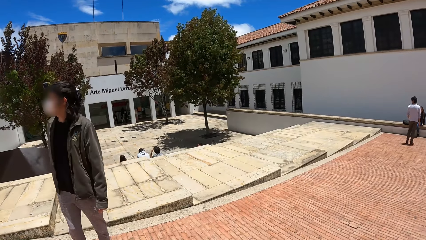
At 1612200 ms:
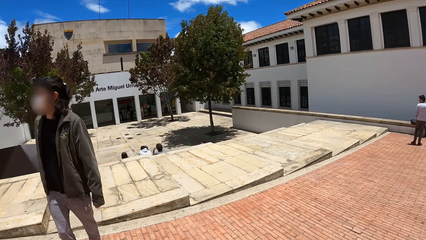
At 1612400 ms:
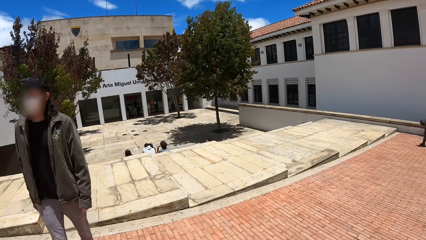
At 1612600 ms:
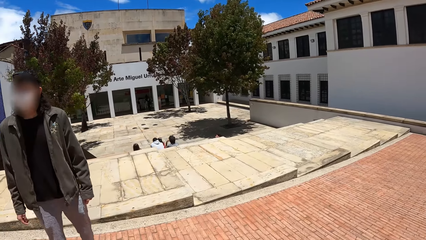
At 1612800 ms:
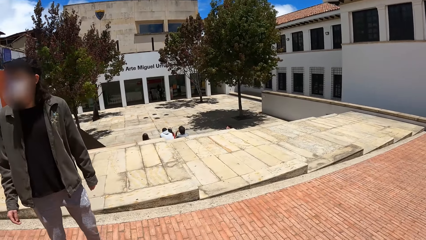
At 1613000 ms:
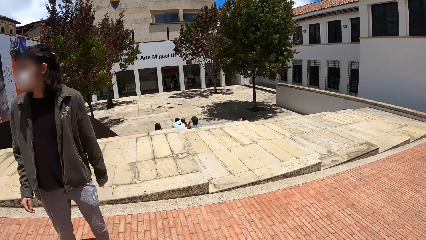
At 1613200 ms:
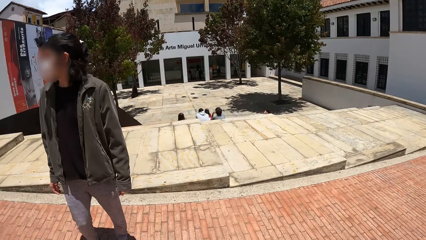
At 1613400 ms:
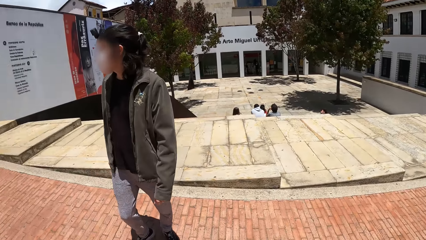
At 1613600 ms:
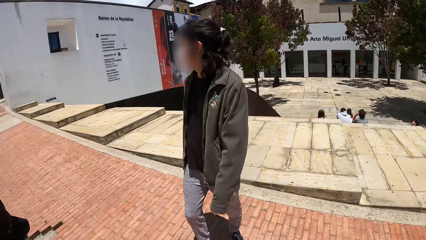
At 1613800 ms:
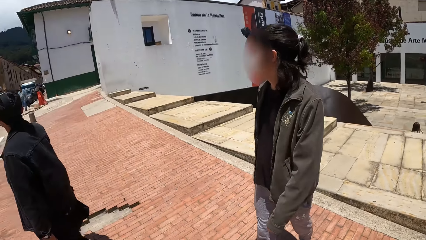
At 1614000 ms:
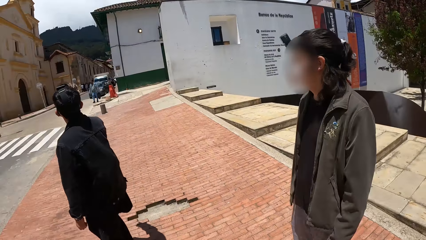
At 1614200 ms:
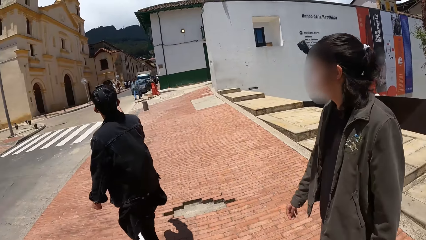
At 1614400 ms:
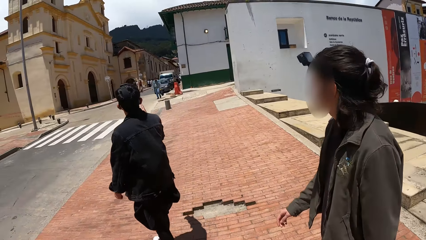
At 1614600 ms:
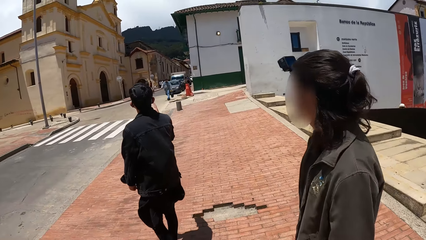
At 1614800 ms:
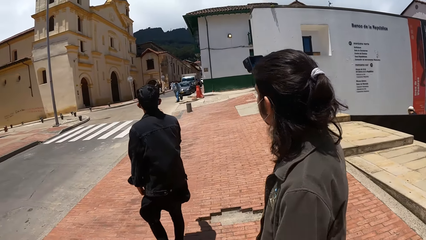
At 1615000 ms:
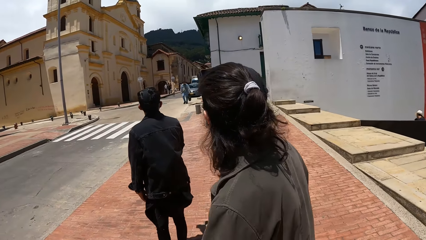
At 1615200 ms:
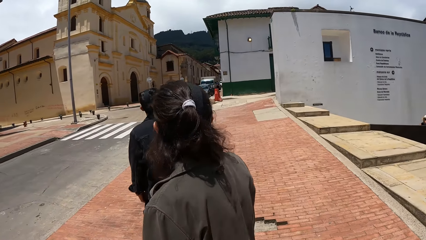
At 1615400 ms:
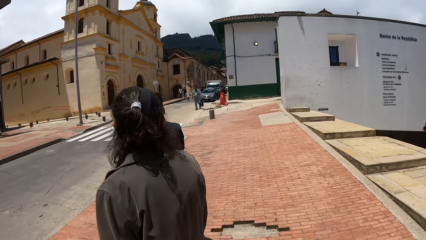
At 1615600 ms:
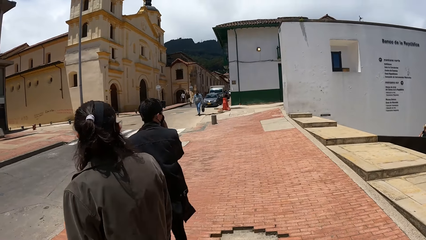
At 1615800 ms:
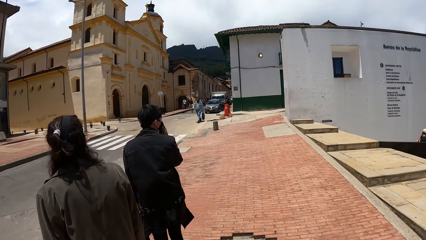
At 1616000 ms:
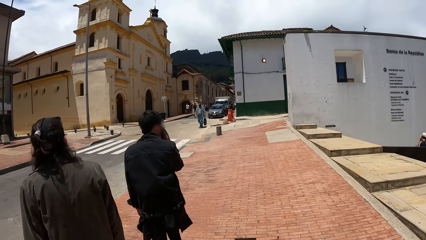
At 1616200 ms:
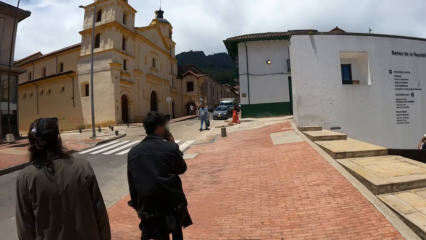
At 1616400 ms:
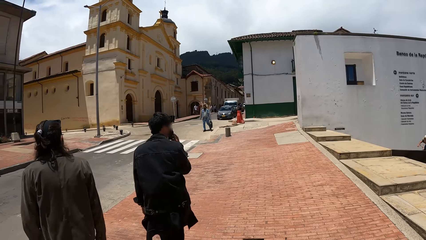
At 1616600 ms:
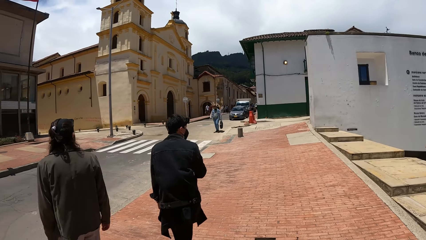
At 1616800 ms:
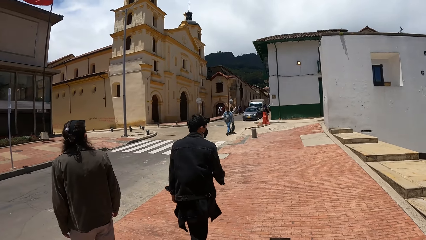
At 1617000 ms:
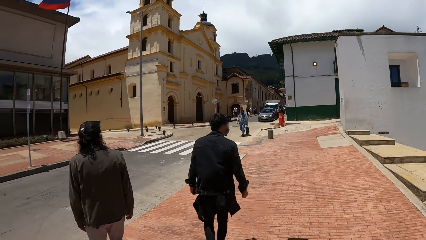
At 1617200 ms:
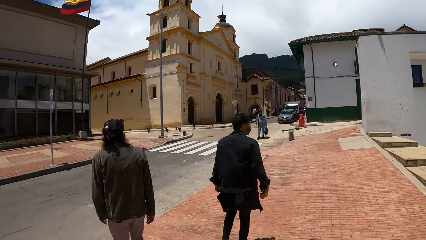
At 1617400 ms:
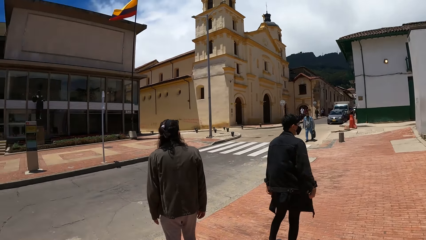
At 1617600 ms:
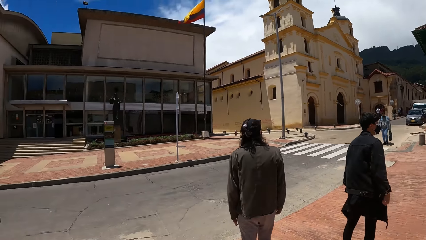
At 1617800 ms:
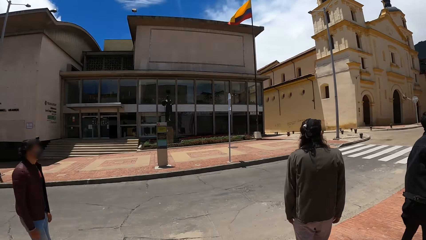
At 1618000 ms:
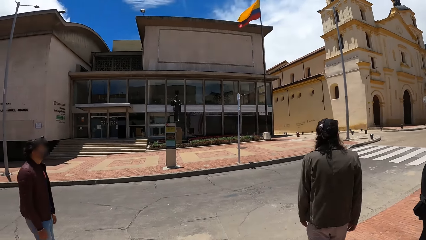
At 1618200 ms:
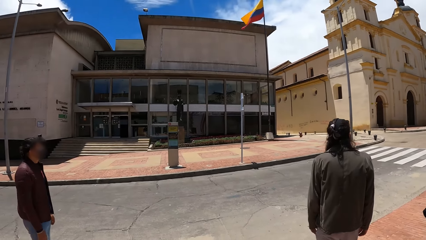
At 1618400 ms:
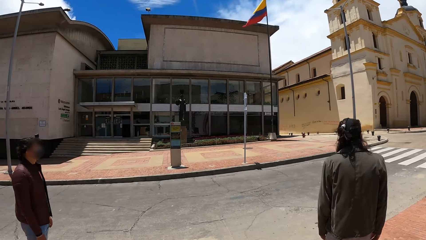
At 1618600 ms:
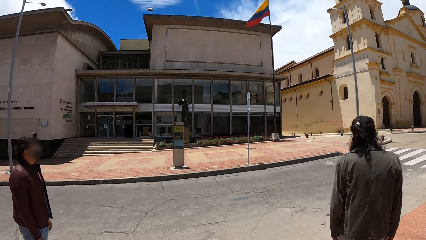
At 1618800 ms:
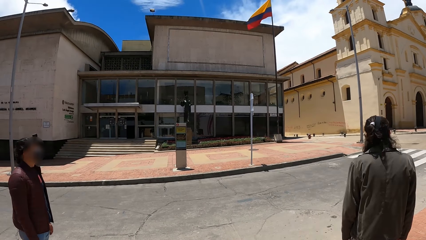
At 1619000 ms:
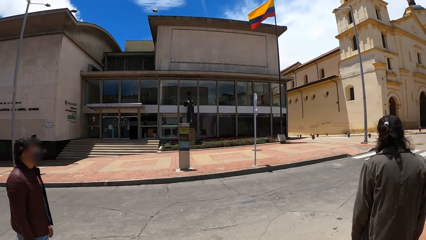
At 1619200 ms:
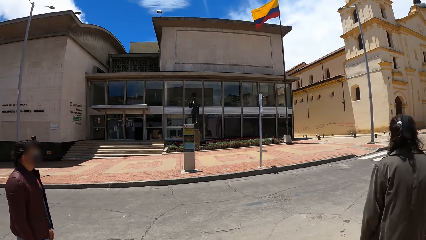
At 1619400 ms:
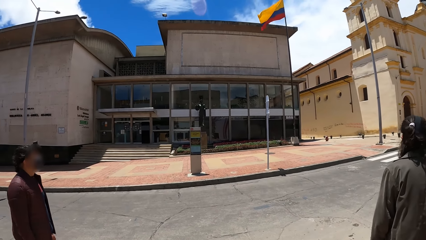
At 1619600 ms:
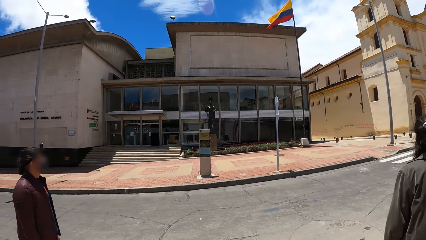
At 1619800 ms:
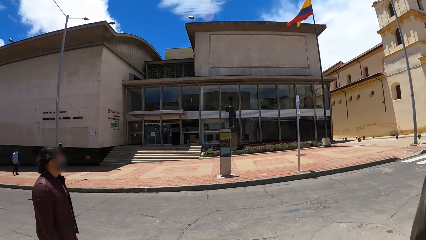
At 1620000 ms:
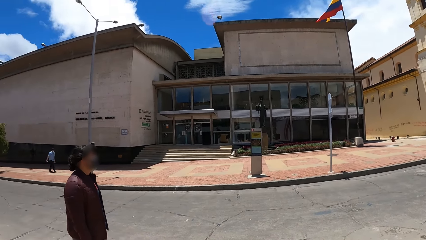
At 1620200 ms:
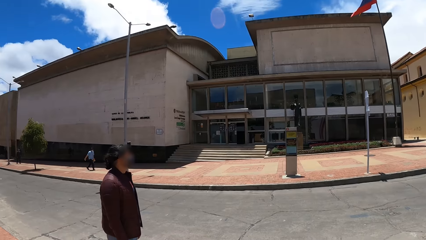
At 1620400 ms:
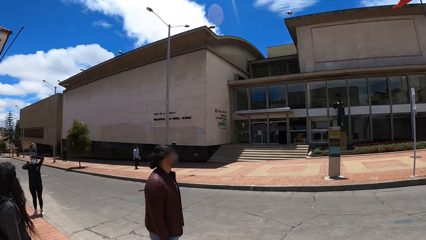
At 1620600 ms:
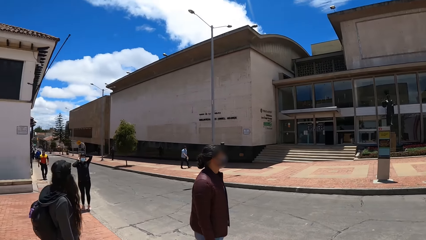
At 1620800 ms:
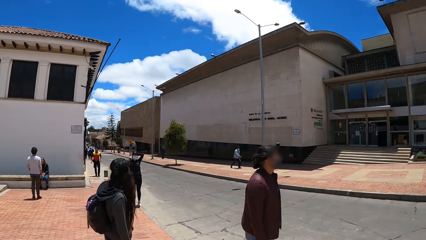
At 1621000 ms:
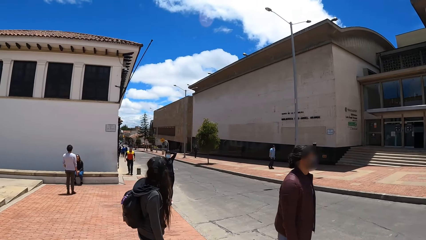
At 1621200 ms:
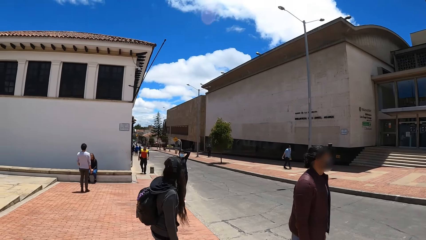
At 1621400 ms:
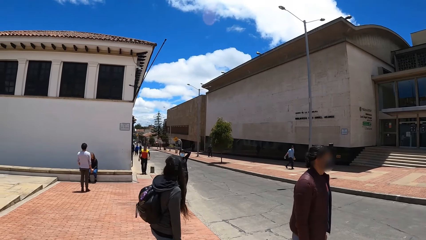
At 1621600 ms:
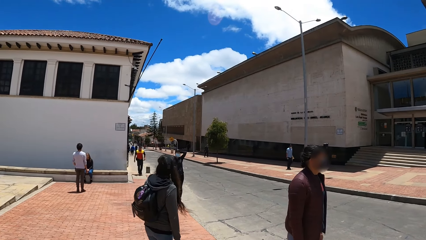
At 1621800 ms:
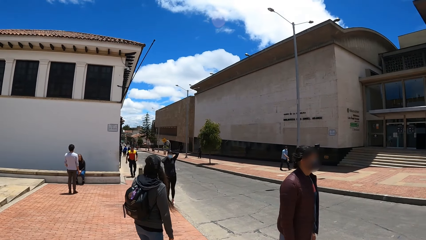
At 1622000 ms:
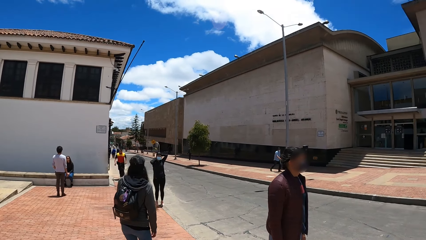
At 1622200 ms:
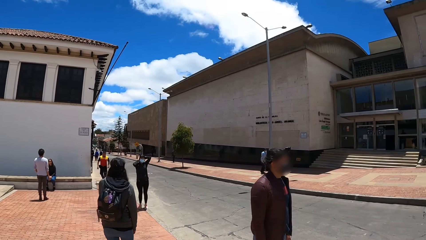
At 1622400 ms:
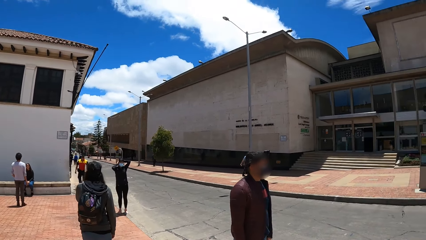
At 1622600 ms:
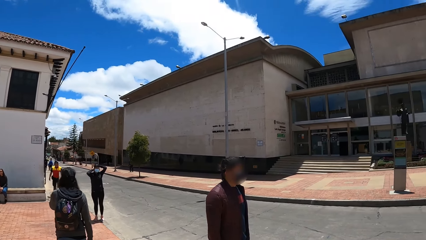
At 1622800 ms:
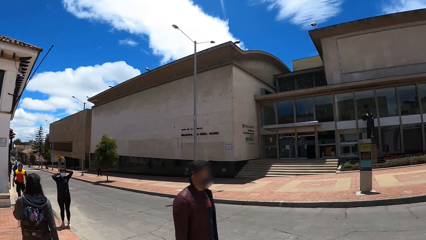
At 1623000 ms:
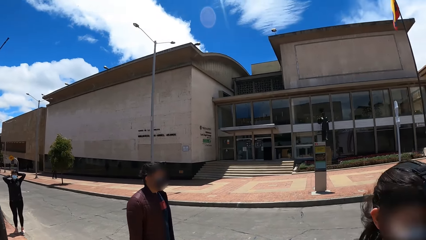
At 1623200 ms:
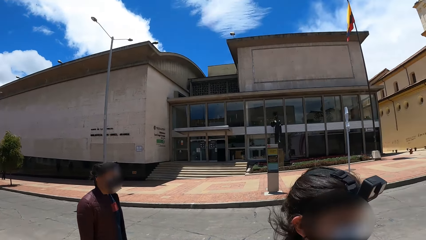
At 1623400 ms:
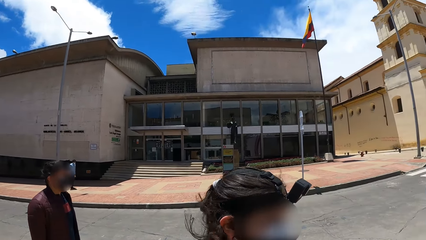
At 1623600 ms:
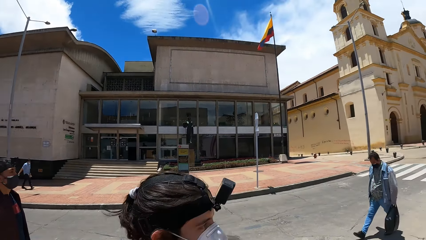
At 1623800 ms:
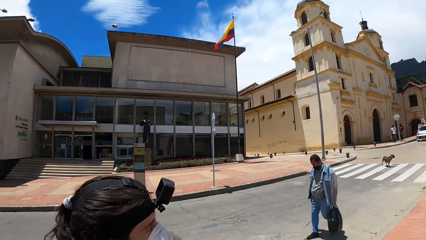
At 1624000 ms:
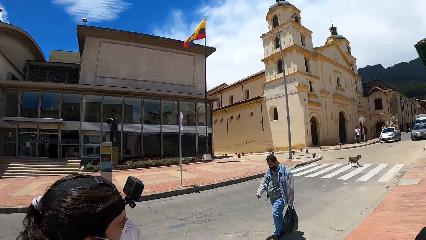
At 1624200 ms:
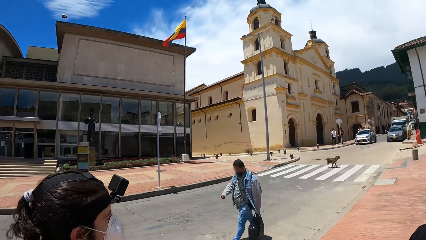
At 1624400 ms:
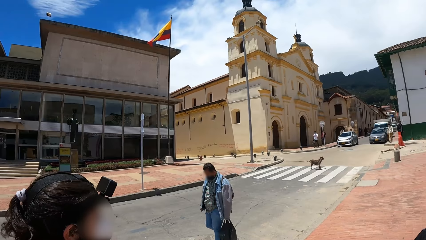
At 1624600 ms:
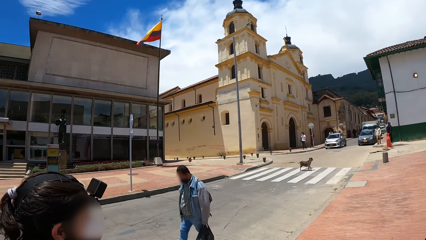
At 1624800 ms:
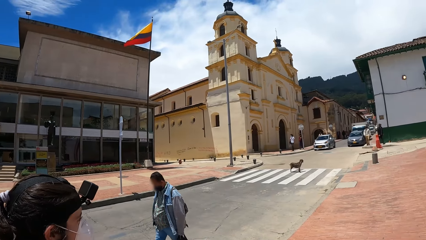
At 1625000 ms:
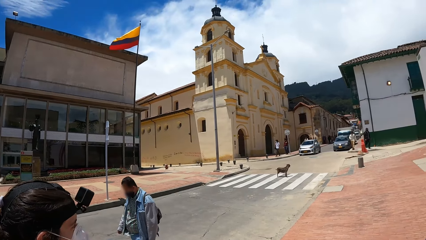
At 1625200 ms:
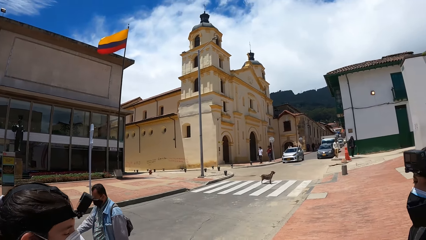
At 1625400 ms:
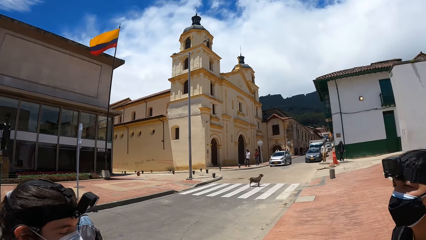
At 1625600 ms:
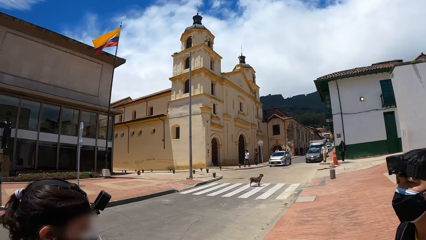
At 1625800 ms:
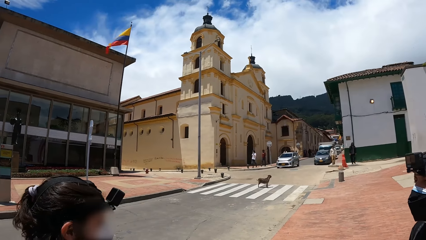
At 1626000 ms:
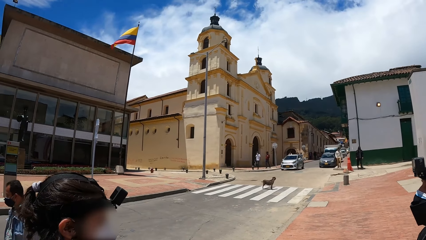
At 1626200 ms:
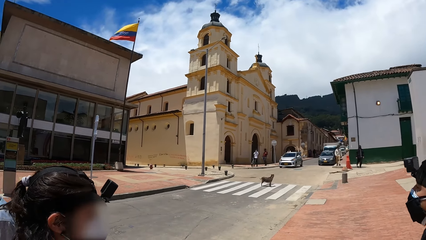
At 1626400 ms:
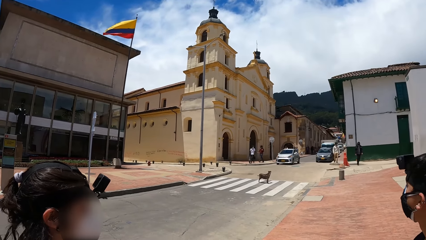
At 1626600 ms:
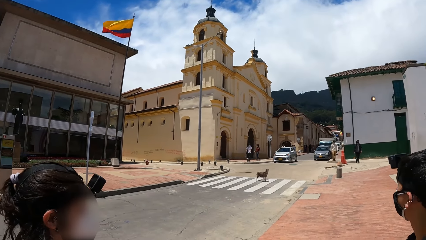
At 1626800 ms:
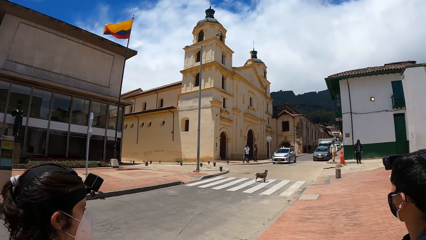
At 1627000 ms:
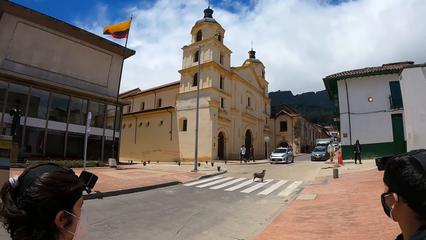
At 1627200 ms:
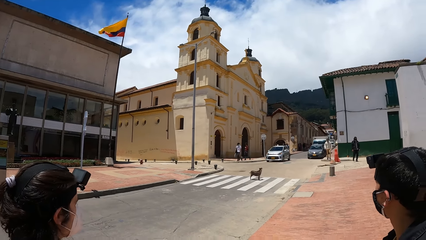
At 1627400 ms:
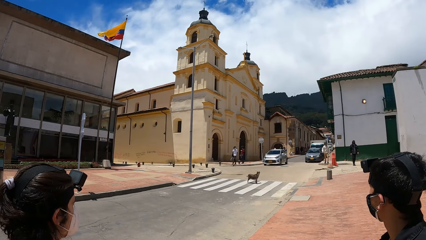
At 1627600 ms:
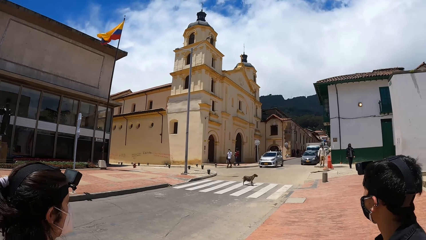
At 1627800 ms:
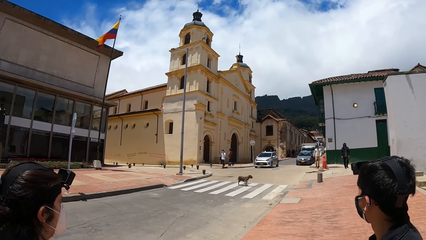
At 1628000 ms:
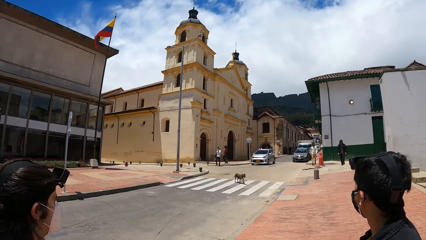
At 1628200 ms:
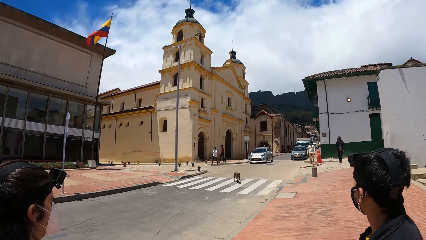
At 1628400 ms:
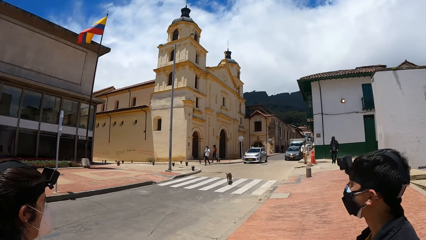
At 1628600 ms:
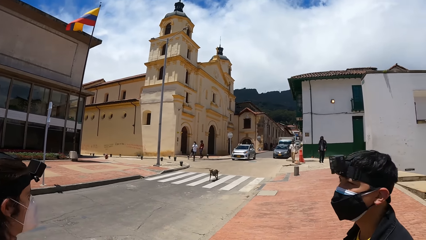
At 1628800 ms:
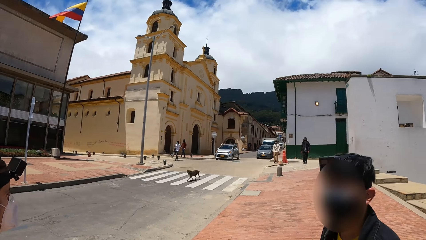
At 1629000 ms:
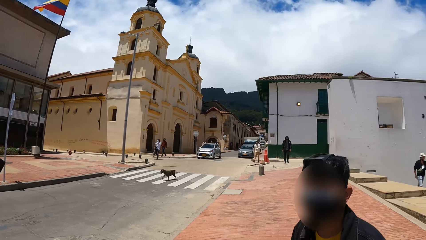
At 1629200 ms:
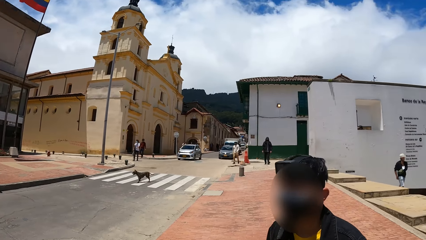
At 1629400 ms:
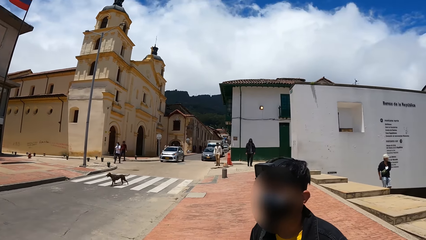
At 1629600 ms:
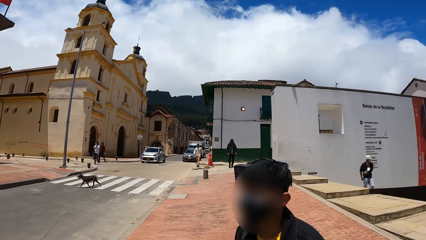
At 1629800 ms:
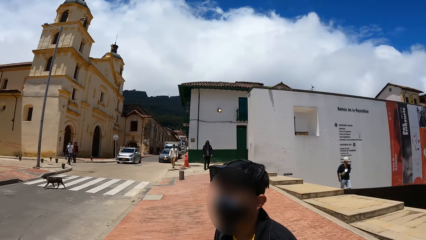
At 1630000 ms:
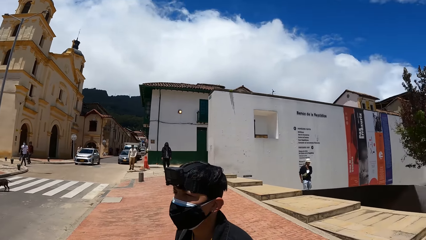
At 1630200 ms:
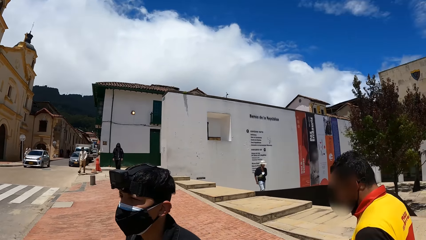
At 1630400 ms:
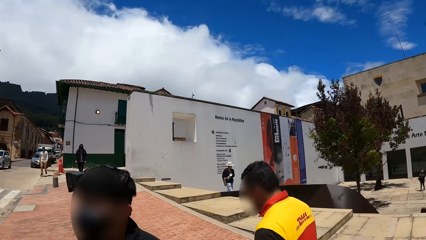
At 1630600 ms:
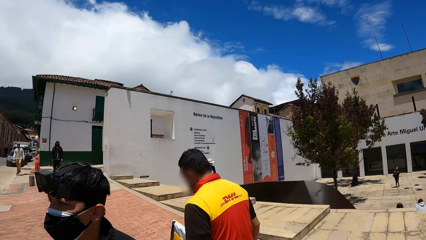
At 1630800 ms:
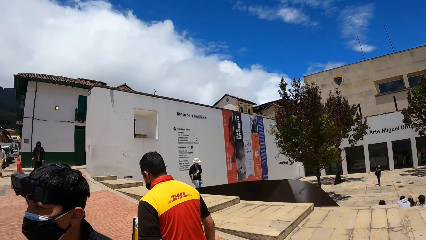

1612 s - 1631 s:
The camera wearer looks around the buildings. A car drives on the road.
